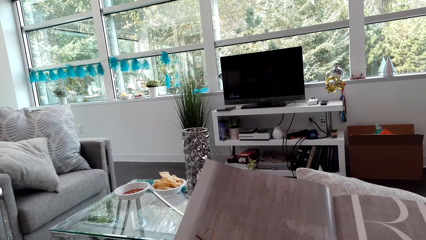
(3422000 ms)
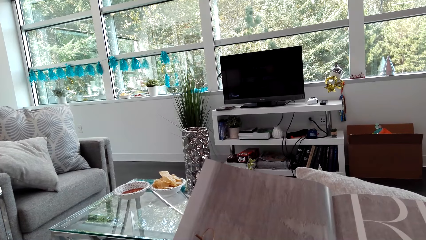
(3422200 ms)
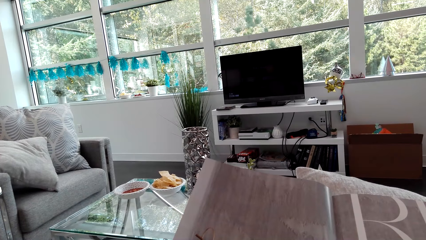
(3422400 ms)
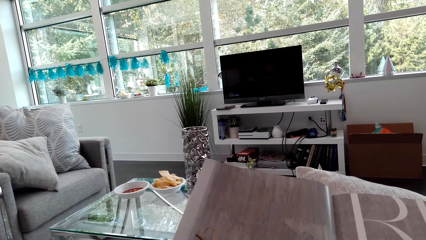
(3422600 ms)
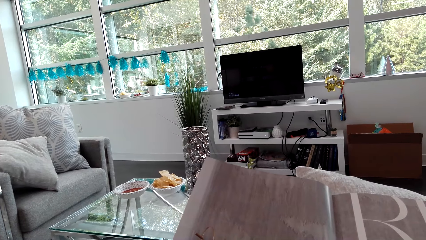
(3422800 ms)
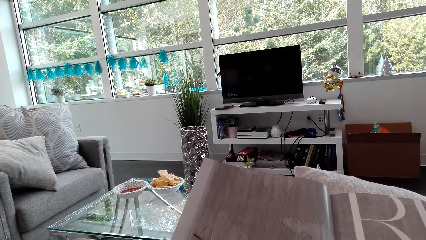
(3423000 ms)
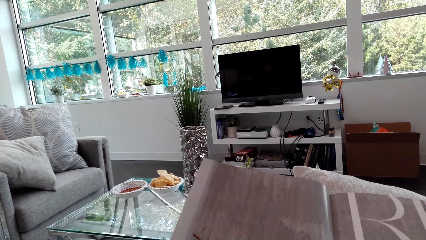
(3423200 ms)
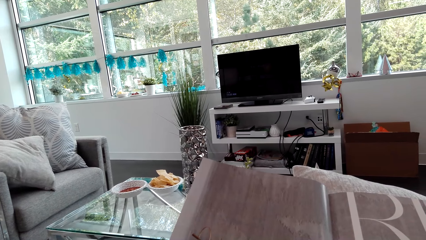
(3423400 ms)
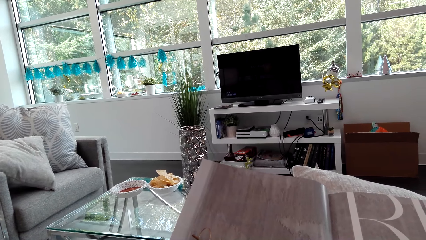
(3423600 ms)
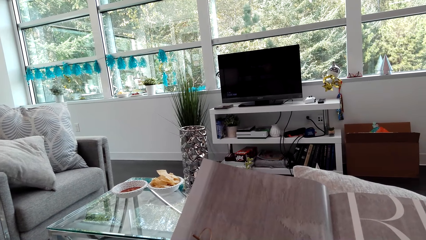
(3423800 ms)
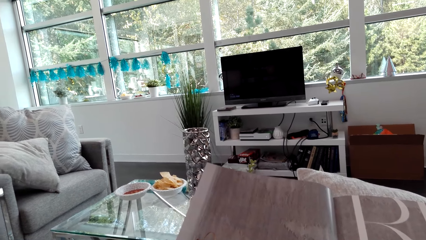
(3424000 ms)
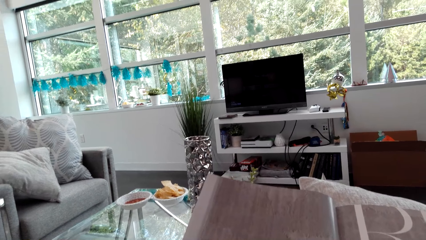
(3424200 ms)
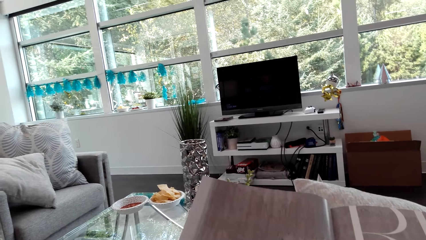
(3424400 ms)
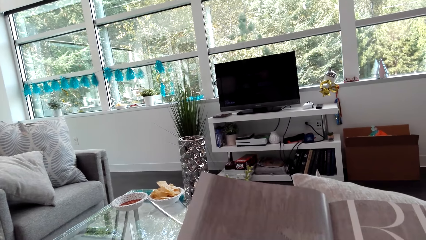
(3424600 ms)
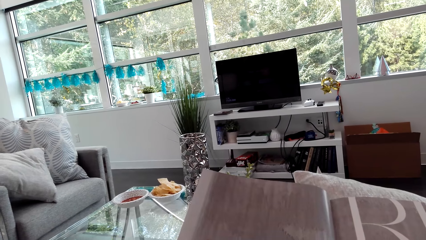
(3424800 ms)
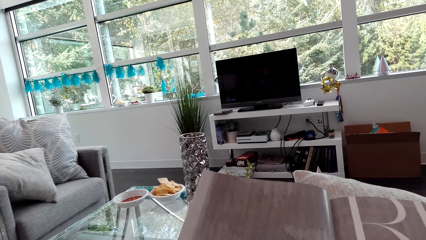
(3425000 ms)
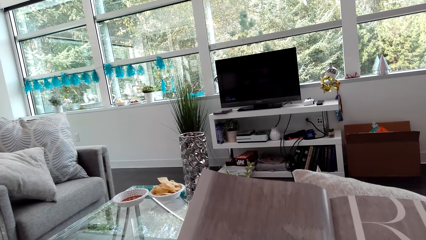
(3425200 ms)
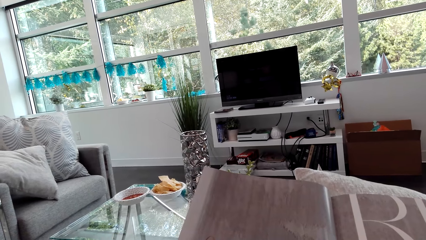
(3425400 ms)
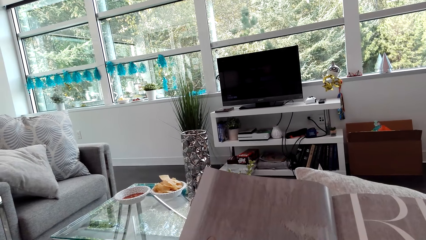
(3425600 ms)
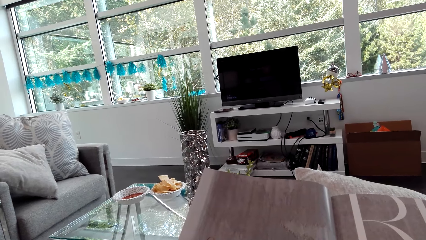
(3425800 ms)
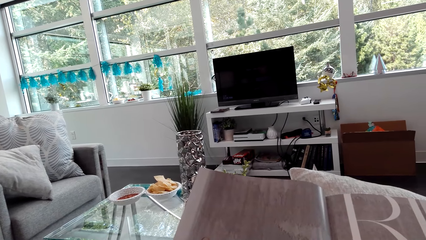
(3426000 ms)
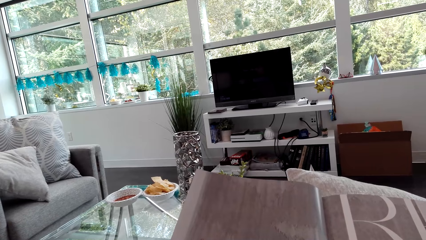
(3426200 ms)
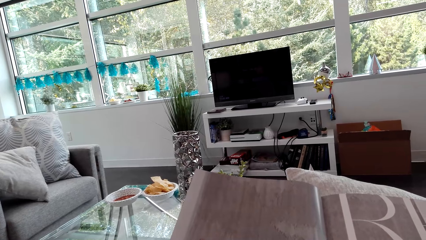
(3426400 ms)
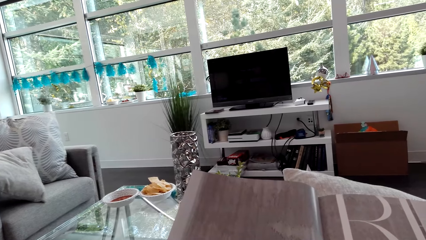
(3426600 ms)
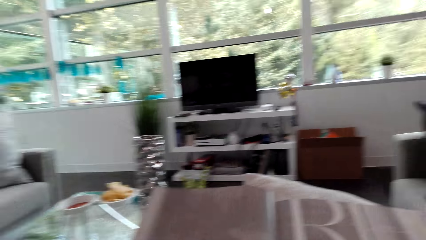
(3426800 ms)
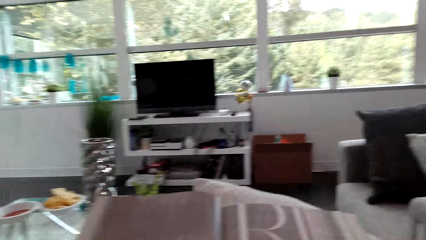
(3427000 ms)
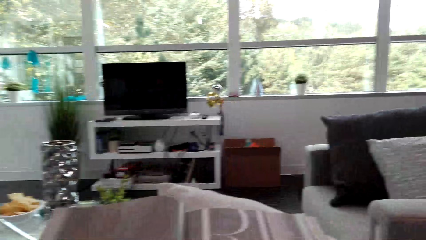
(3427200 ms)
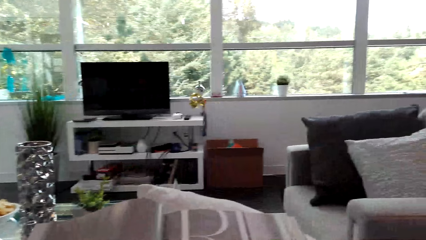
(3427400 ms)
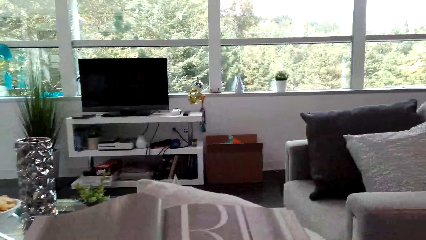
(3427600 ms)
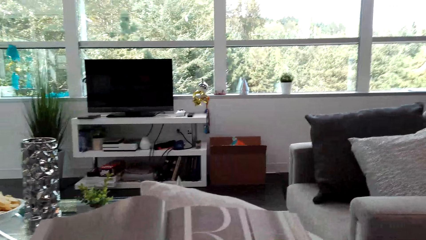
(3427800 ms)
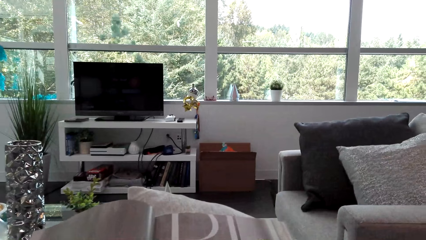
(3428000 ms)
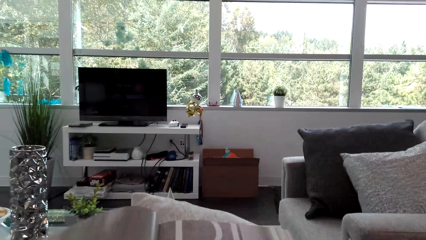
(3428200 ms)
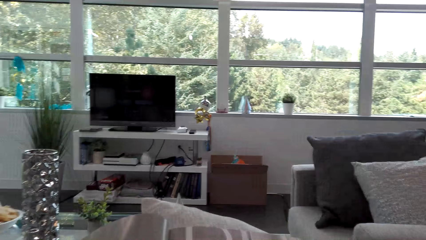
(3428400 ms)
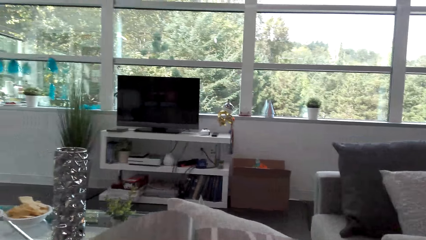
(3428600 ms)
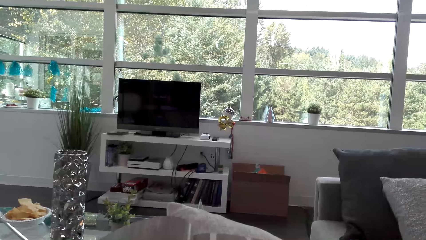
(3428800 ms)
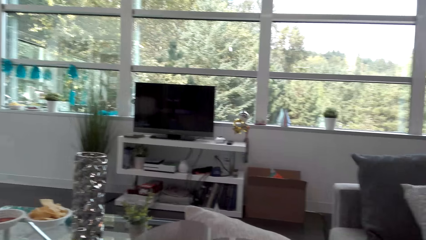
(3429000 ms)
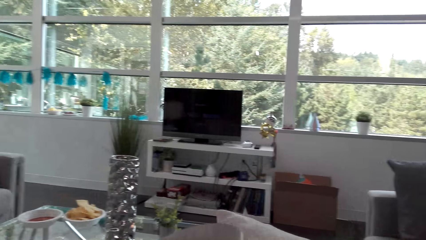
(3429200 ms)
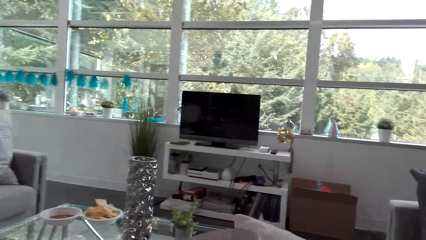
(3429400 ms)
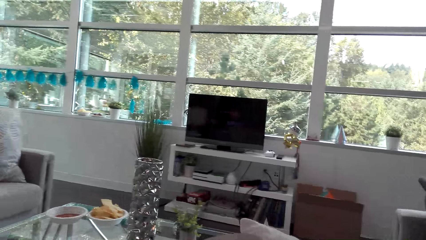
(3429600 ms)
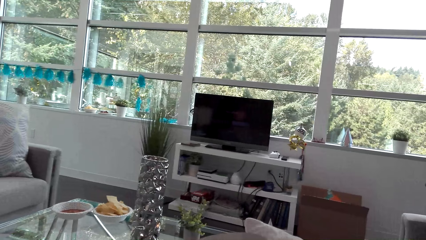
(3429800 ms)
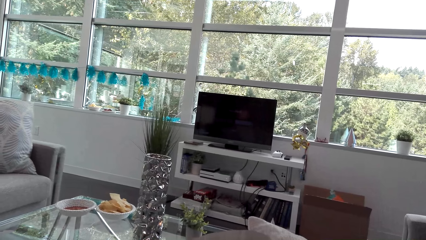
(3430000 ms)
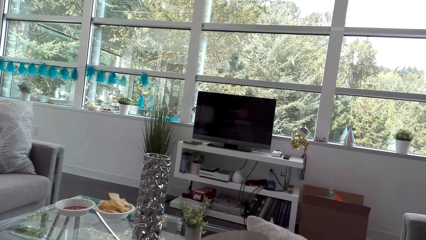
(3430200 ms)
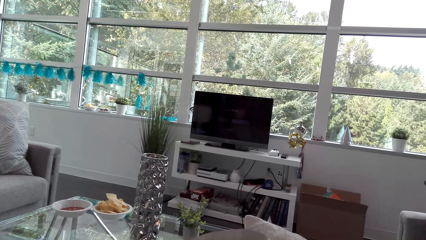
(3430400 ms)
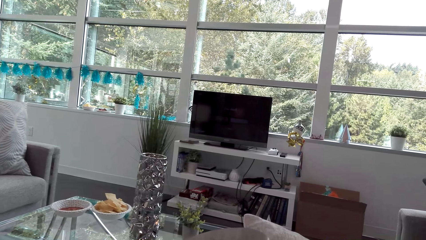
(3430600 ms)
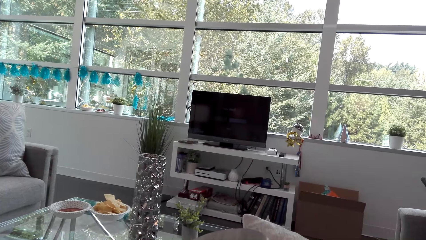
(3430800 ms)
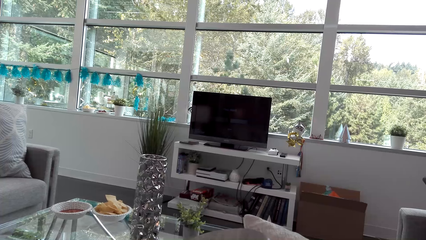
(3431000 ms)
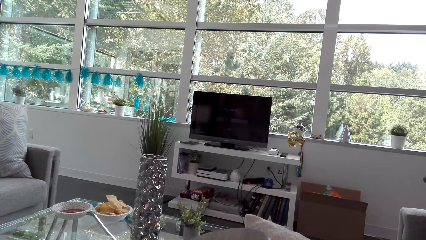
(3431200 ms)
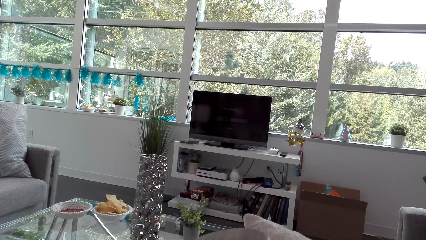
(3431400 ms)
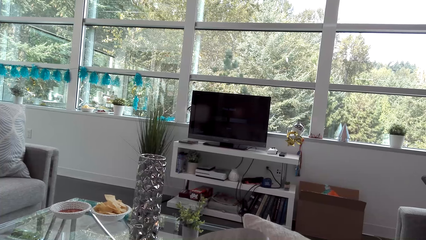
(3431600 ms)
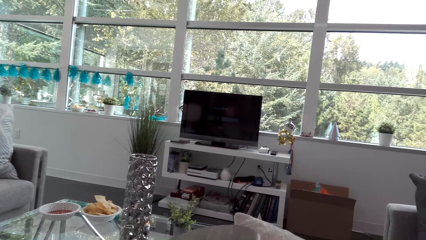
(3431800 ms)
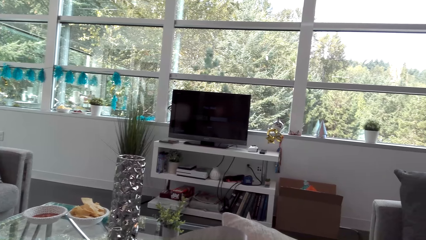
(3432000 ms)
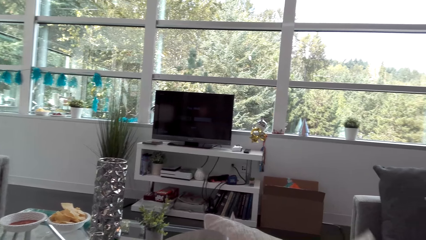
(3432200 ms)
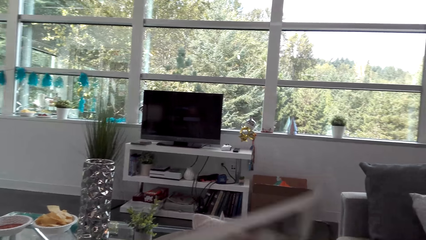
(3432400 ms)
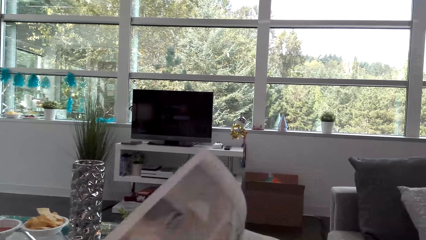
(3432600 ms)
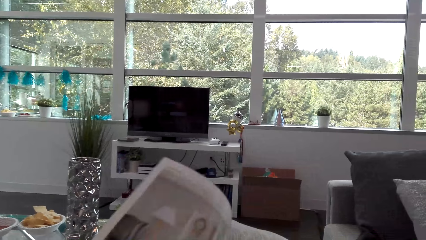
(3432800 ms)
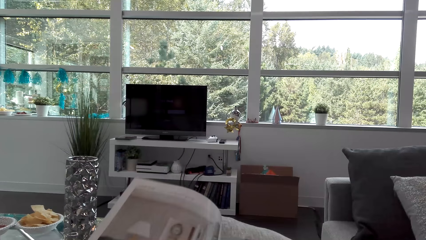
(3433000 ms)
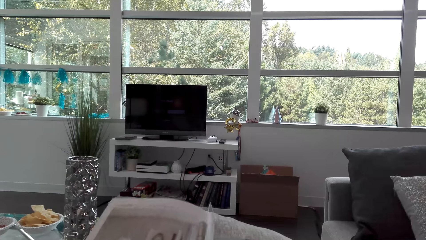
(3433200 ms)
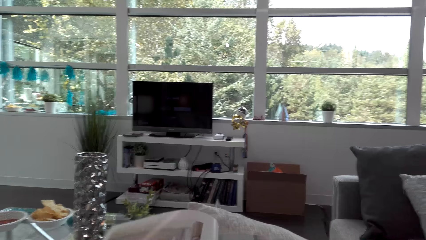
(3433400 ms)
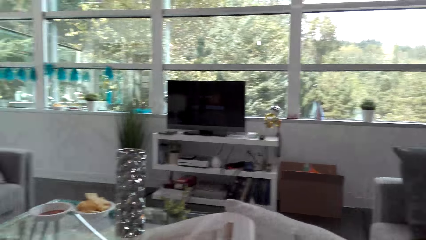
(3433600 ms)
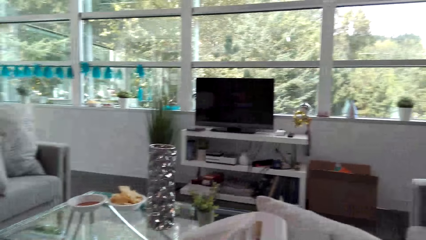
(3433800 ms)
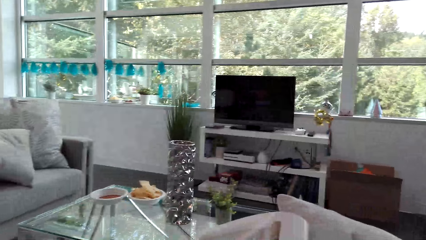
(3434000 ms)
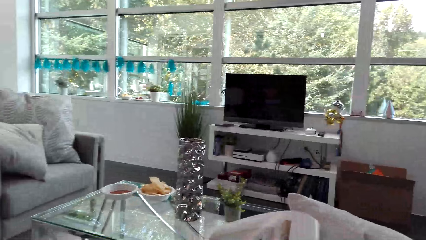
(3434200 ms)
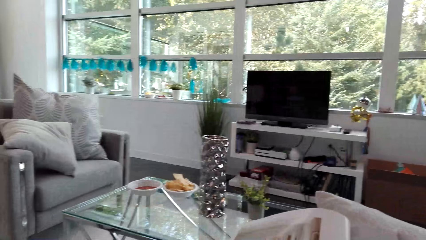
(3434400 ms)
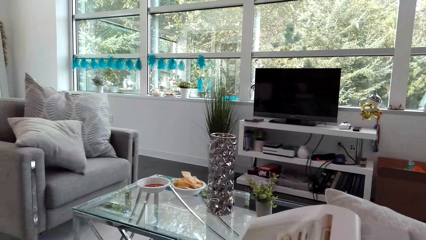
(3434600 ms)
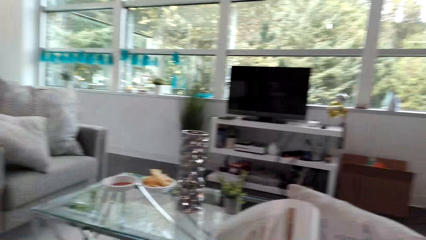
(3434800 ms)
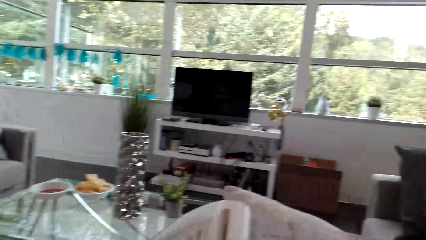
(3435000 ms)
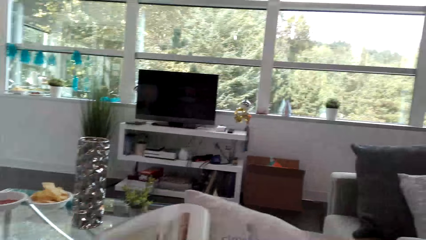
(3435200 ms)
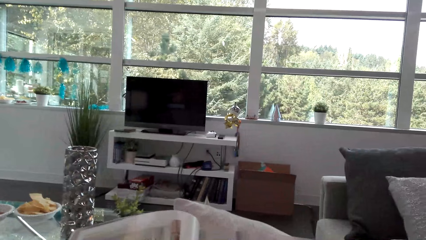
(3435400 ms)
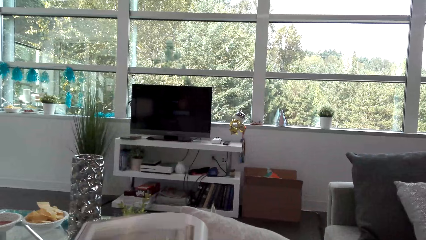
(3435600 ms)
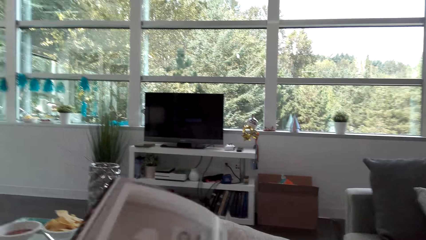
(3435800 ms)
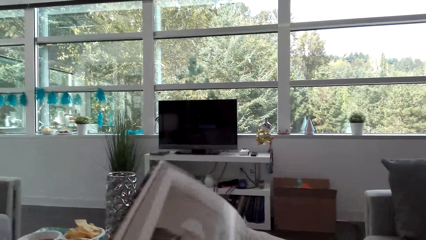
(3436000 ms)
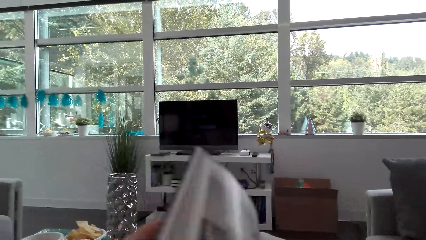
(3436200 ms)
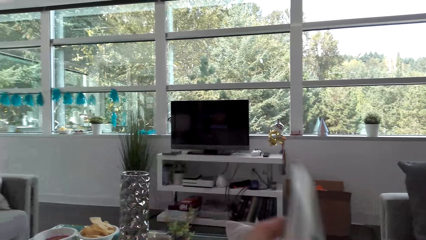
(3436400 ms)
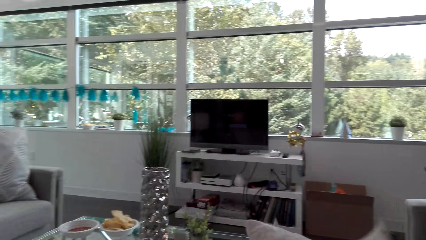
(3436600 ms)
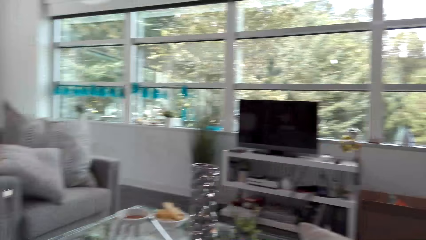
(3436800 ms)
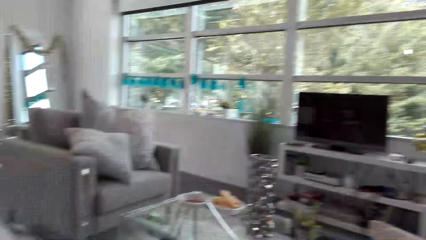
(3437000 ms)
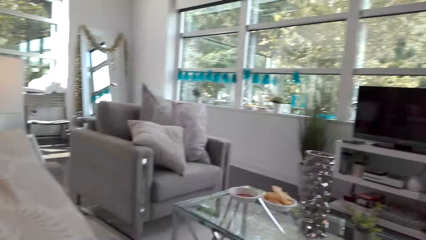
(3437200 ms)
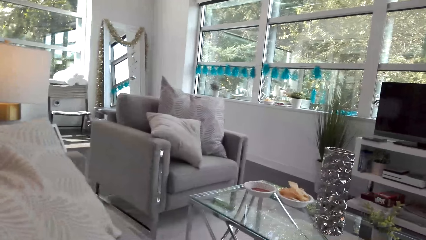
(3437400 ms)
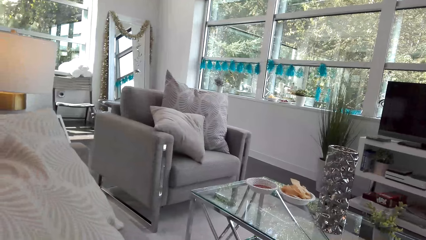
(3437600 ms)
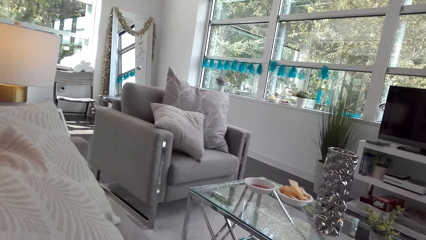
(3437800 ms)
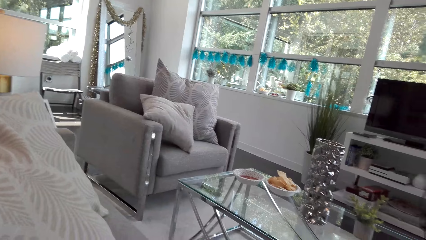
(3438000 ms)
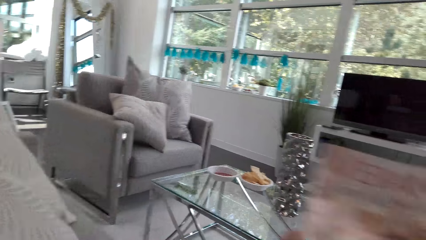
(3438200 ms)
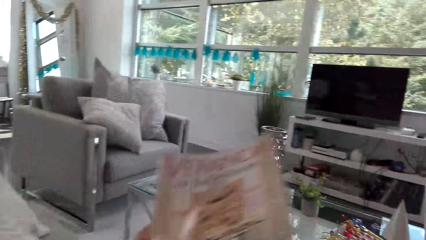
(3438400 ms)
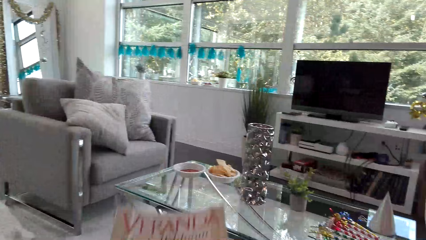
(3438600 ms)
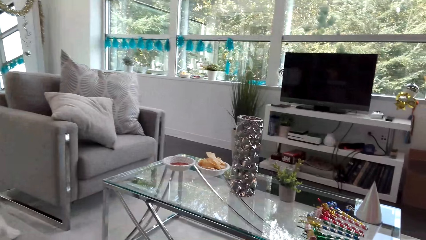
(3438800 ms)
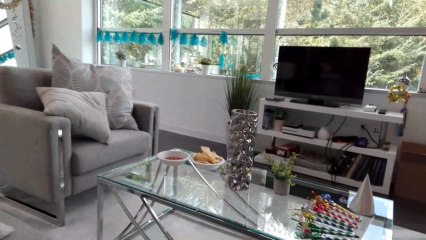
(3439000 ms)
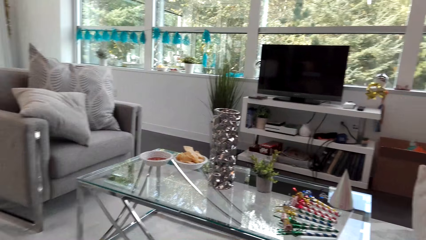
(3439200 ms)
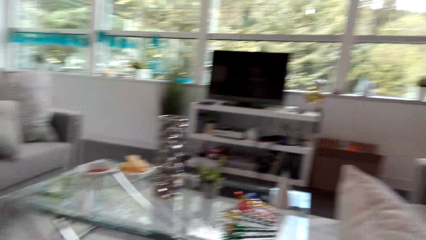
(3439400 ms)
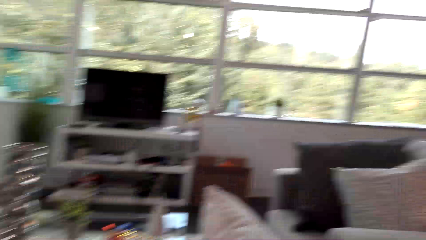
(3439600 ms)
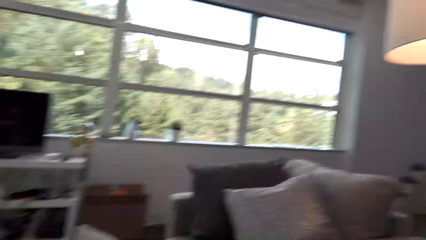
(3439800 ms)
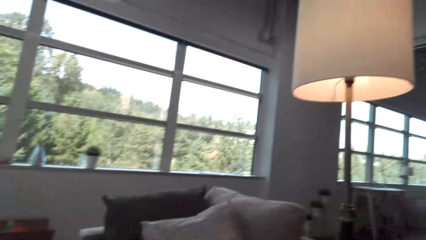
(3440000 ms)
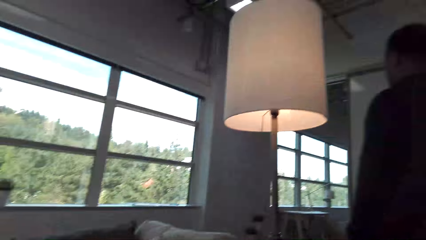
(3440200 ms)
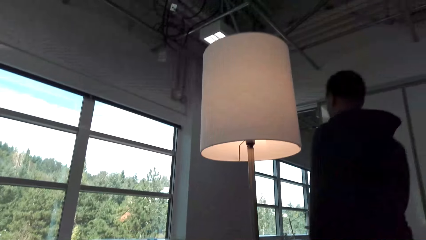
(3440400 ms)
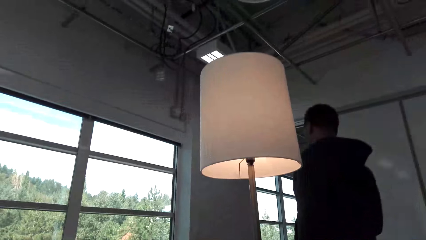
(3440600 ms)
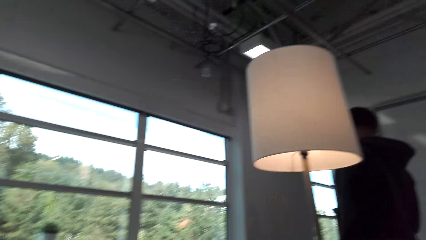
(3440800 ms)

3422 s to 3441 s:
The camera wearer turns a book page. They read the book. They close the book. They look around. They move the book around. They put the magazine aside. They look around. A man walks around.
